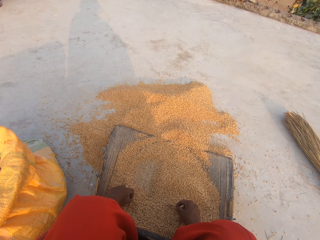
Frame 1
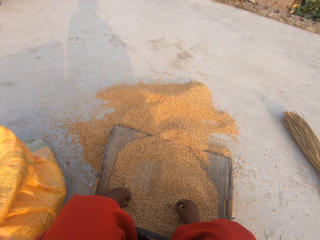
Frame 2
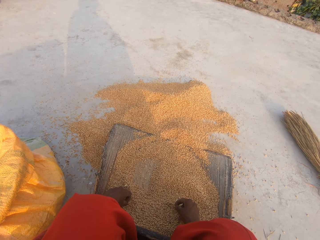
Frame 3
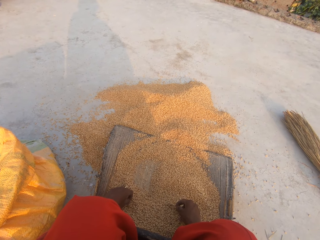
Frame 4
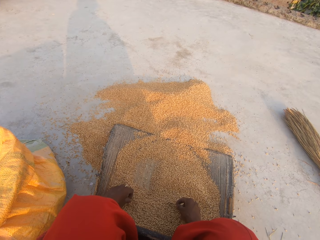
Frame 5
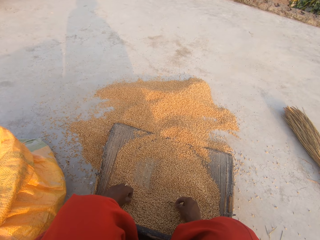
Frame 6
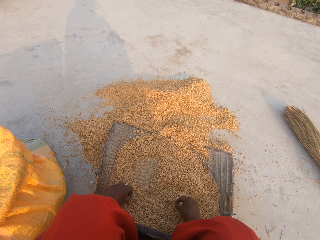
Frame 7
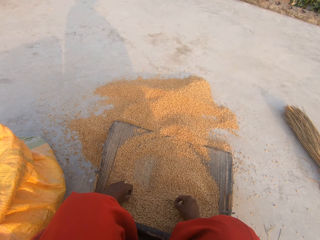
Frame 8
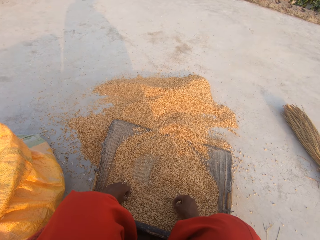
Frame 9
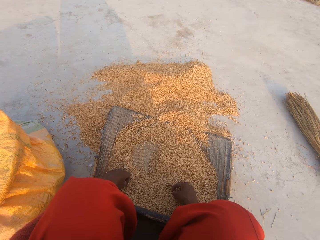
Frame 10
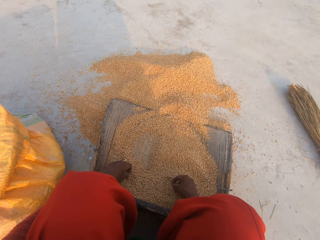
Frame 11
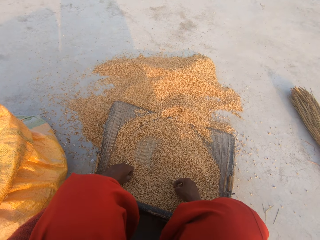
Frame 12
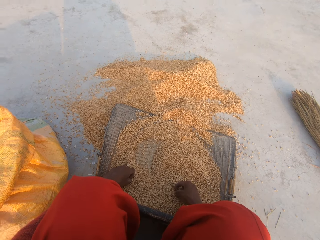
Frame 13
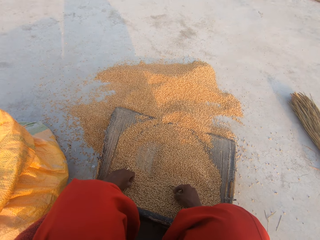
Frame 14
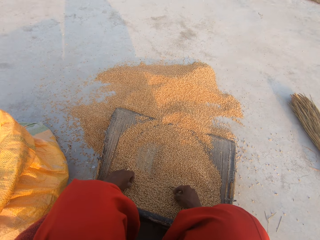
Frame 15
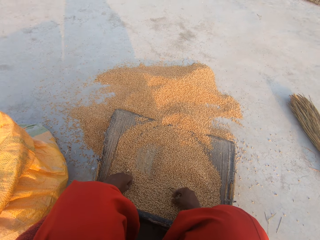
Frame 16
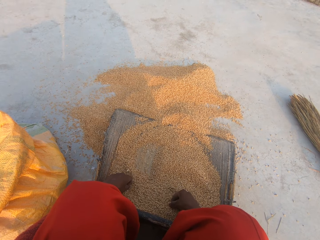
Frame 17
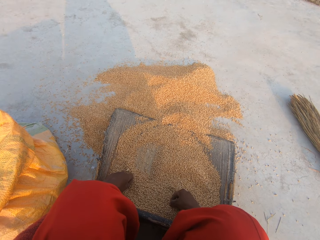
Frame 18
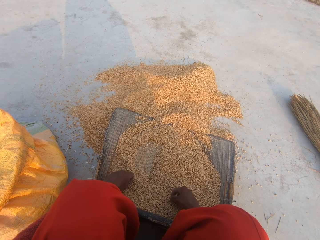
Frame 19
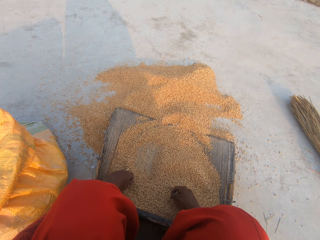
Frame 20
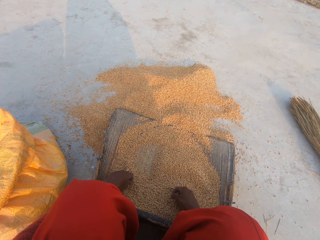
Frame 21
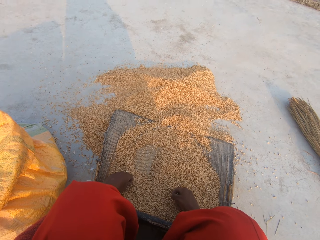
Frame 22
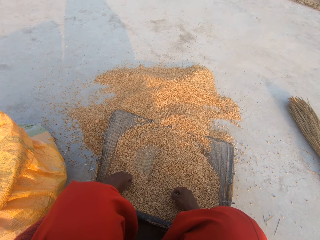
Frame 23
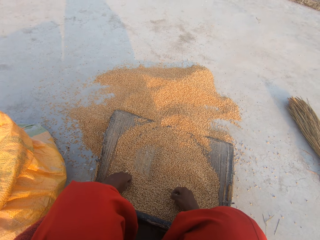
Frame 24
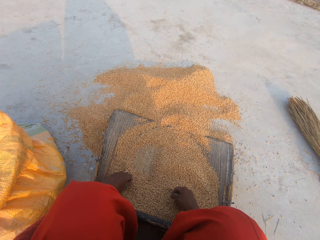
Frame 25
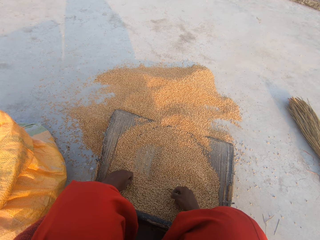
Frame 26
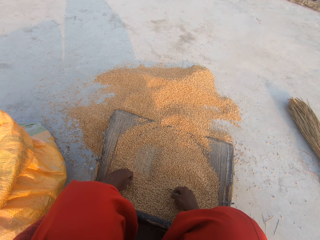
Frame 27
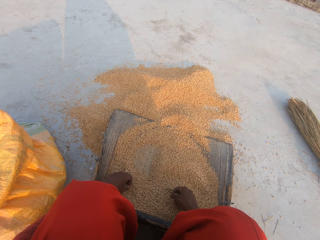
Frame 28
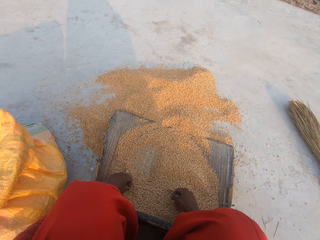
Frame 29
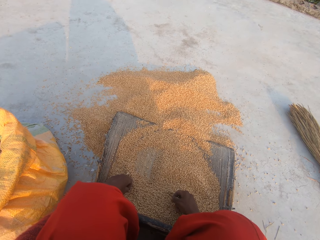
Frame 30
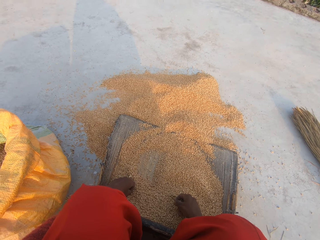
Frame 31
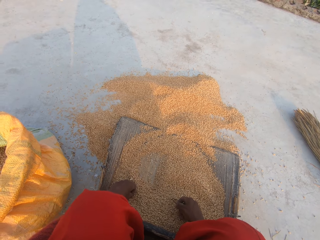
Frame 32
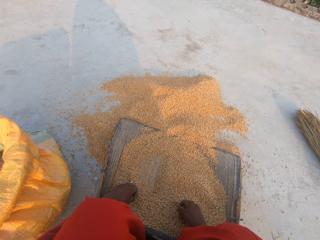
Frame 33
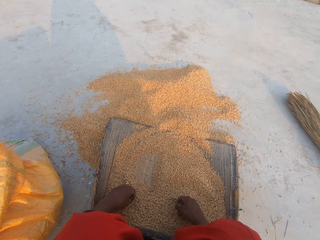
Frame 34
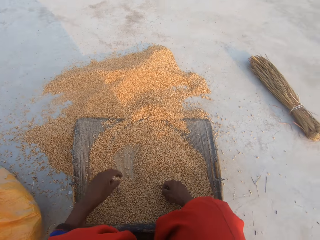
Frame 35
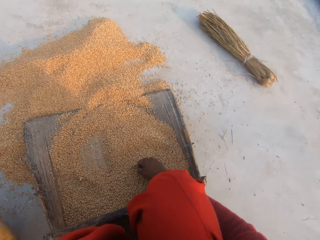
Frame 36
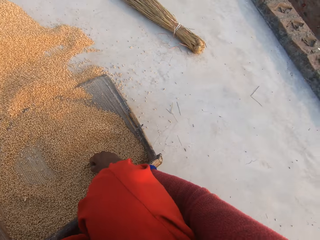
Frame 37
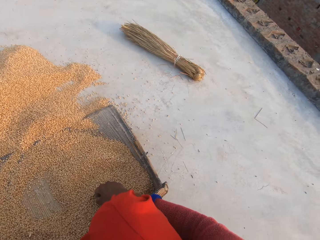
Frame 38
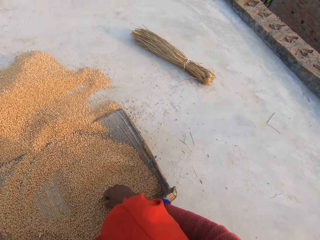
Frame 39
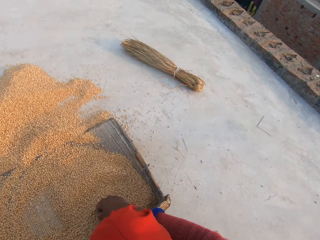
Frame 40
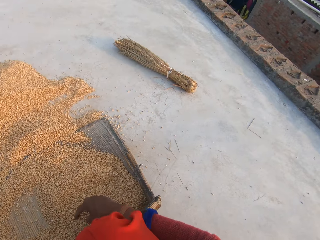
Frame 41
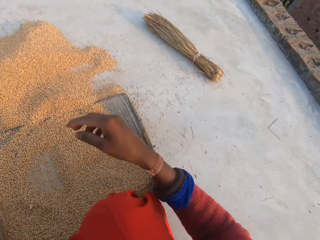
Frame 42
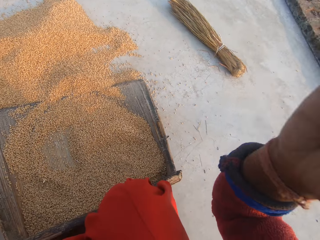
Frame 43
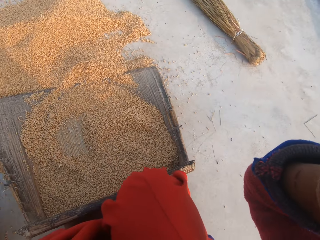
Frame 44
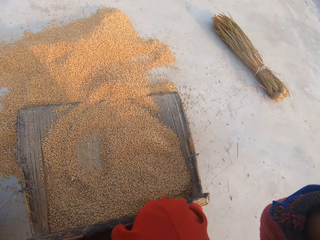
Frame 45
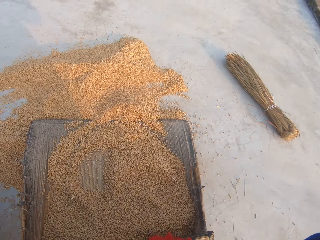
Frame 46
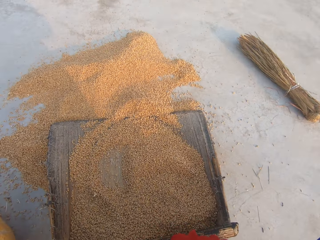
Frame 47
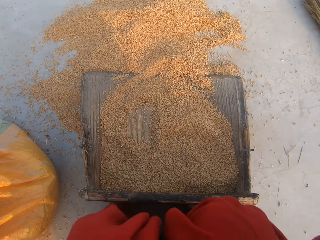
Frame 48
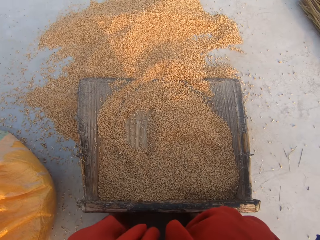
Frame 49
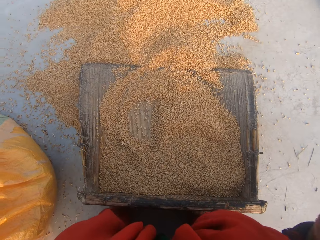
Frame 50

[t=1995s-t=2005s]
The camera wearer fixes the camera.

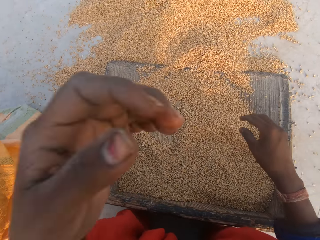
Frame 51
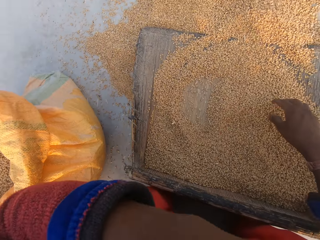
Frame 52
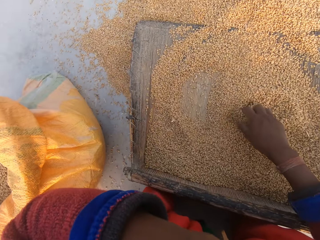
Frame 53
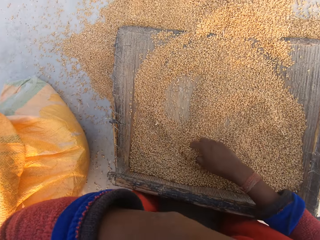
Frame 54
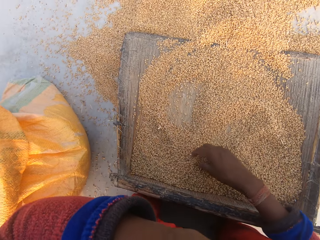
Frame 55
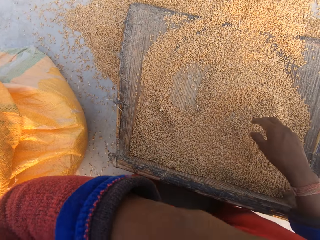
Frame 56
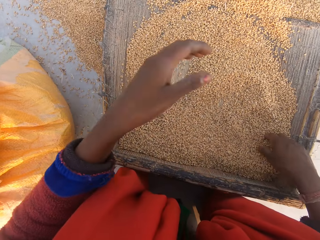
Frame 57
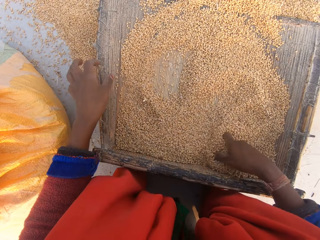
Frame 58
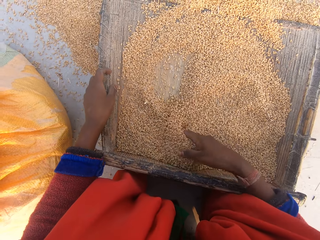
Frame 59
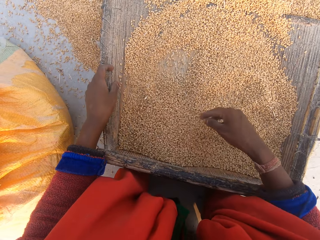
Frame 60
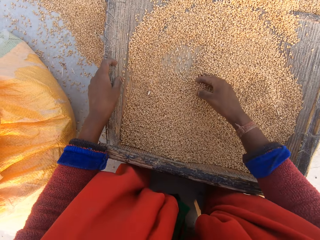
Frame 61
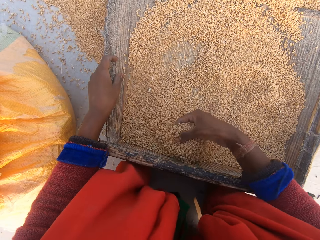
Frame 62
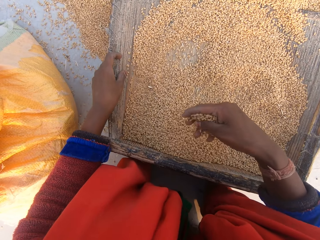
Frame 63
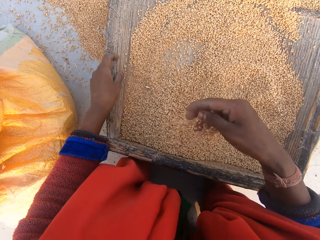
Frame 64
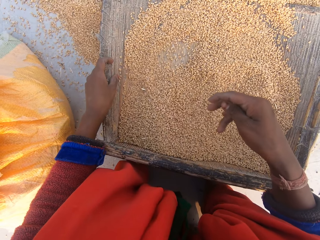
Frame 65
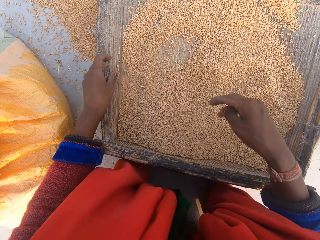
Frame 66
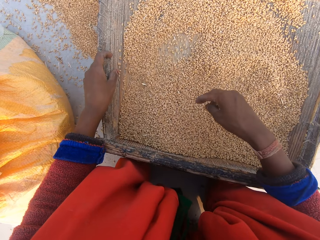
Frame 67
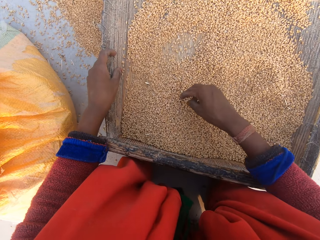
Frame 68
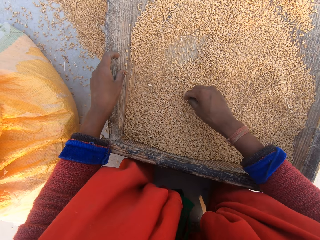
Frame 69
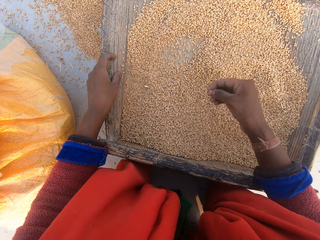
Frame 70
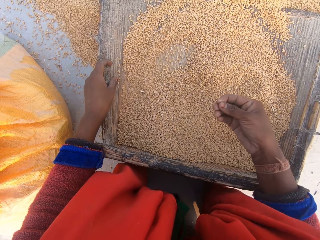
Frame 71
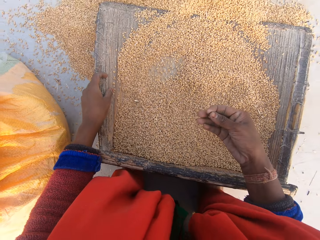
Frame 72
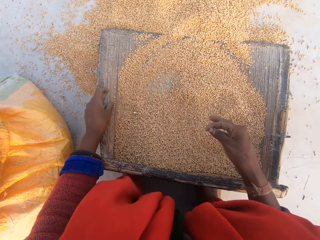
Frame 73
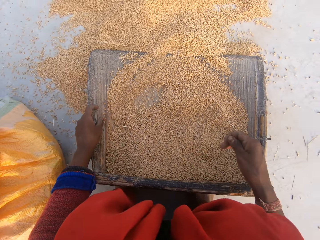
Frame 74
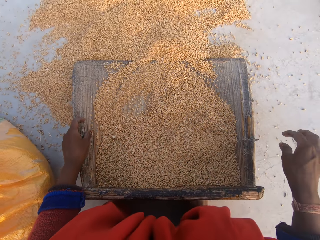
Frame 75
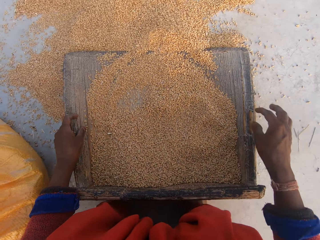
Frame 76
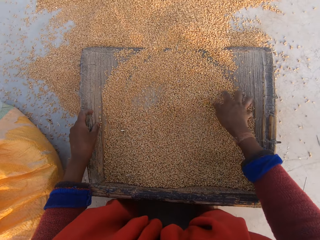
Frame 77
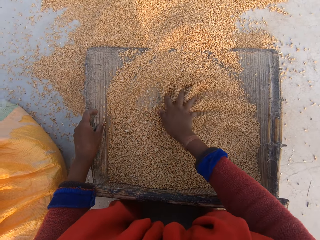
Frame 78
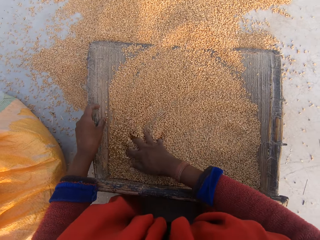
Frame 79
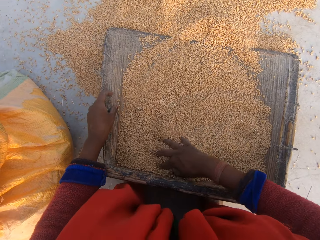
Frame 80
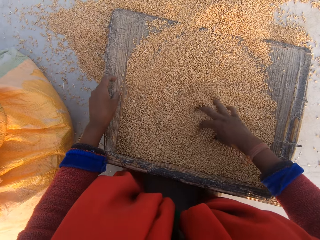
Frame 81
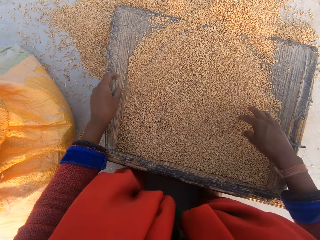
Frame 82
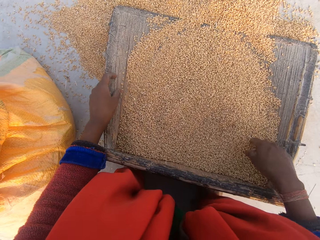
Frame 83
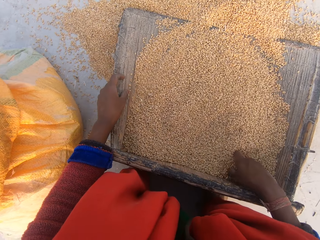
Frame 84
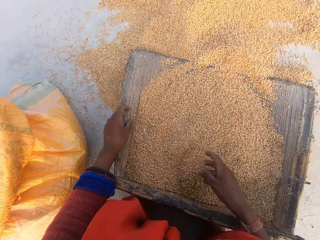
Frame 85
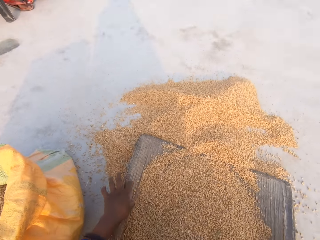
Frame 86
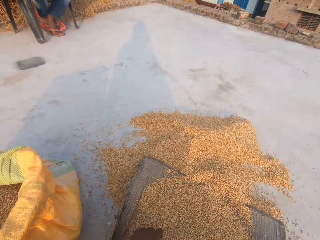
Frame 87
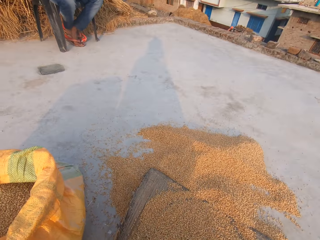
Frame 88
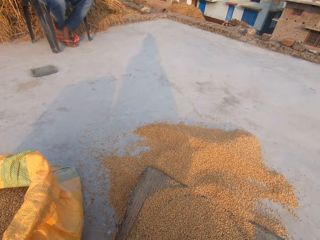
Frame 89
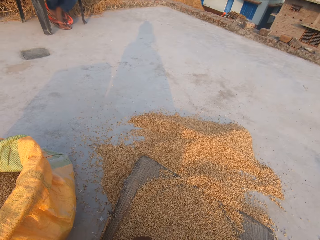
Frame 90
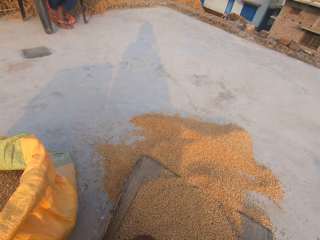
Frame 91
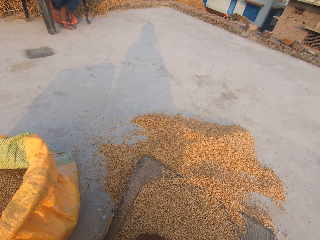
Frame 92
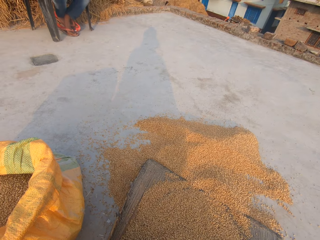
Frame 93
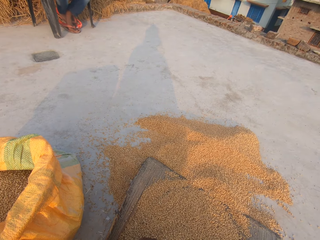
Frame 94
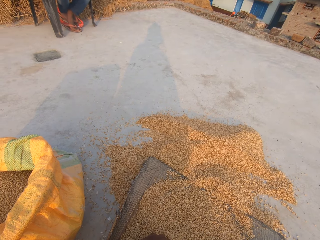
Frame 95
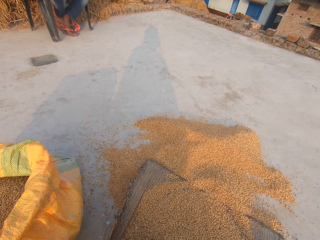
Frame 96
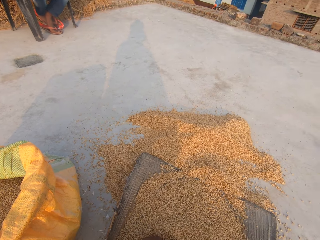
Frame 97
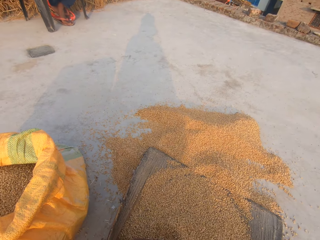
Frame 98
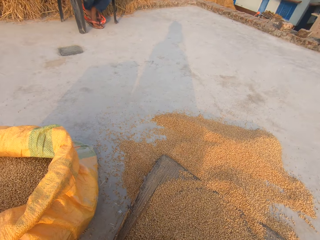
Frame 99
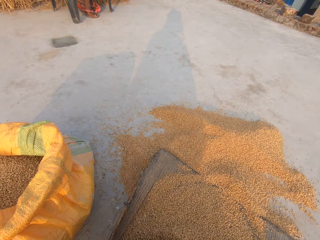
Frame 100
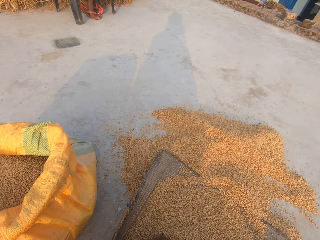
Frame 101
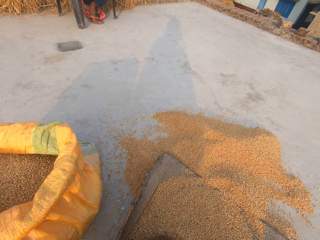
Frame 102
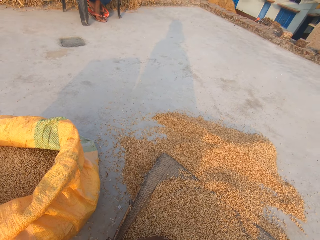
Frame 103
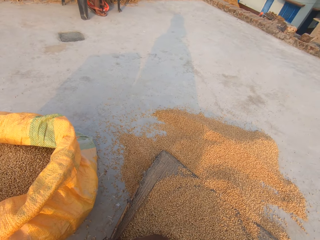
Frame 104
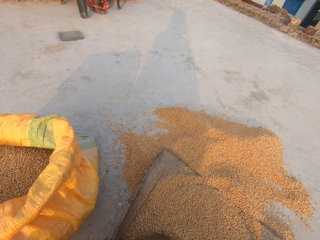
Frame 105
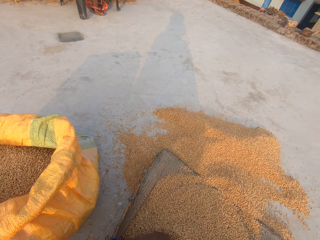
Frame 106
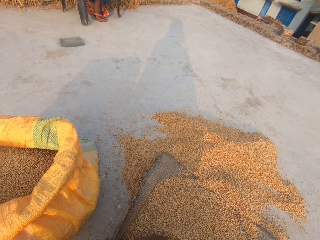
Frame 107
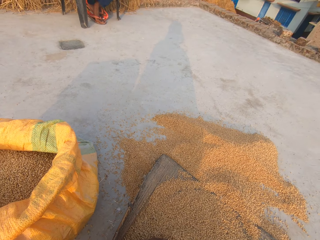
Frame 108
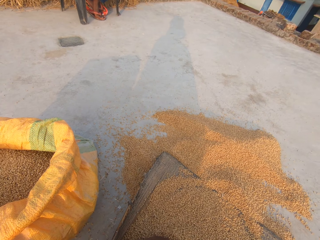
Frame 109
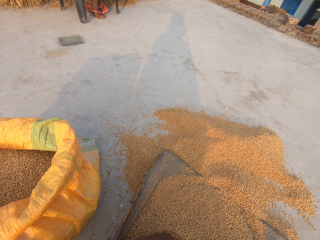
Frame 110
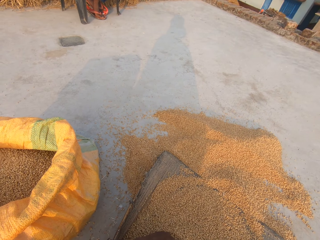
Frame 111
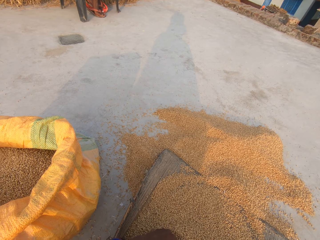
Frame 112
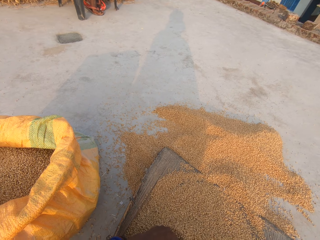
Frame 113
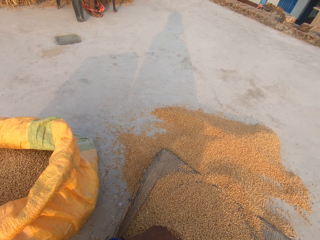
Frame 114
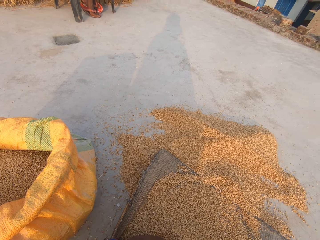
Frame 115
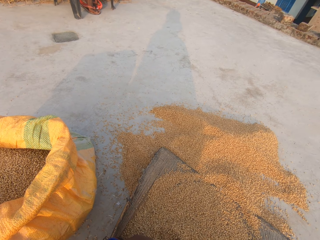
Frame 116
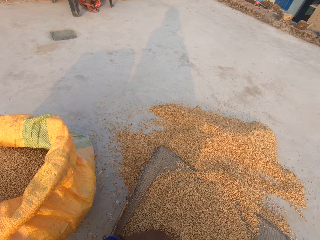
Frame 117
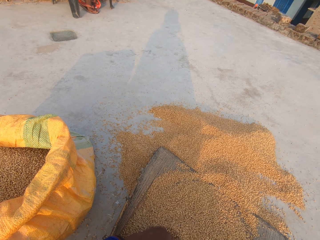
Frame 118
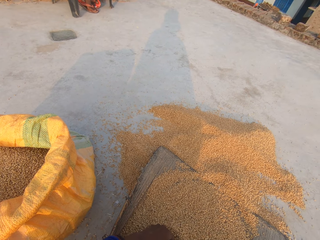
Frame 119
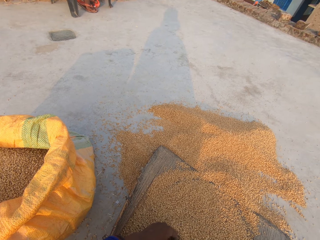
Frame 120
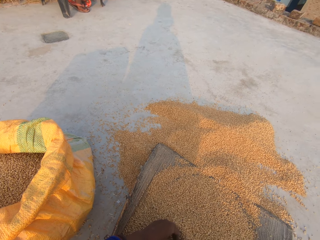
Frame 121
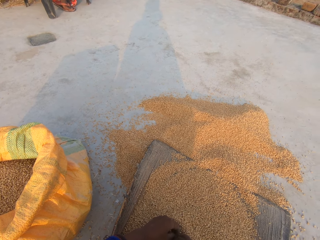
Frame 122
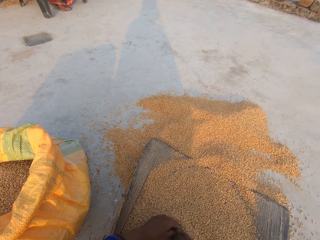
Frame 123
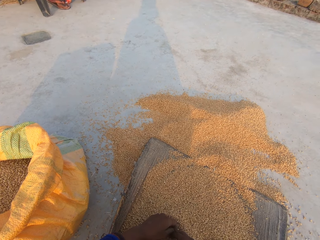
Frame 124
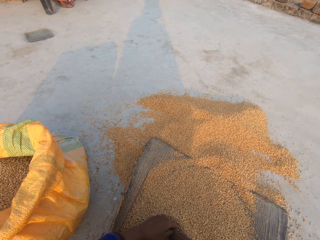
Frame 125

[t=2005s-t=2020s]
The camera wearer spreads the wheat kernels. They hold the sieve. They remove dirt in the wheat kernels. They stare at the dirt. They throw the dirt. They spread the wheat kernels. They stare at a man.
